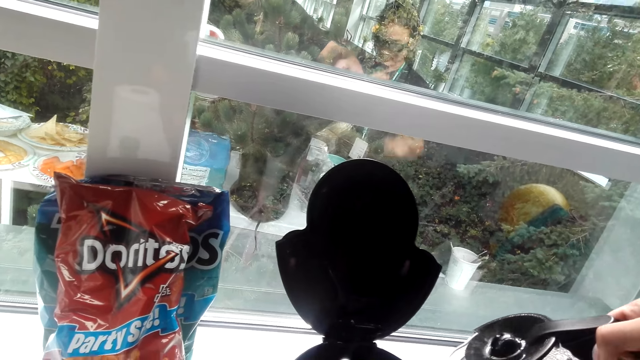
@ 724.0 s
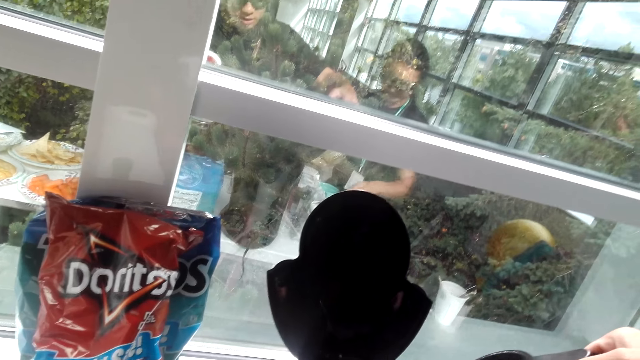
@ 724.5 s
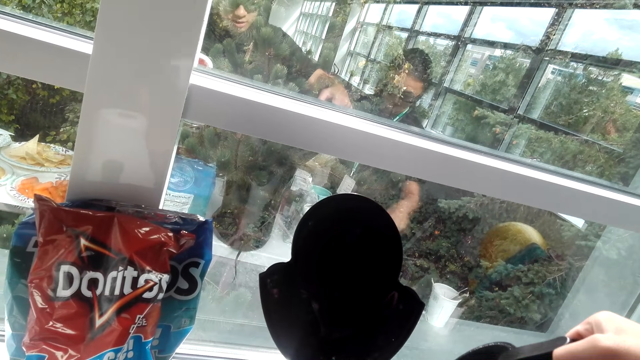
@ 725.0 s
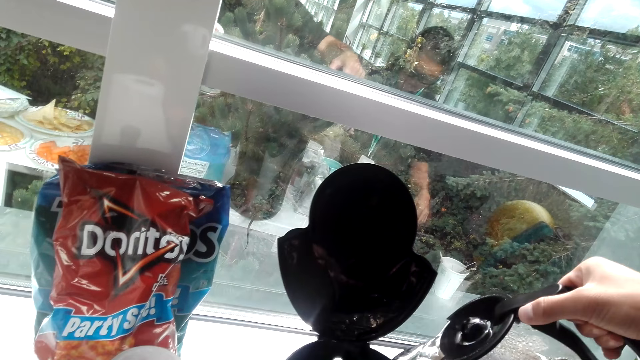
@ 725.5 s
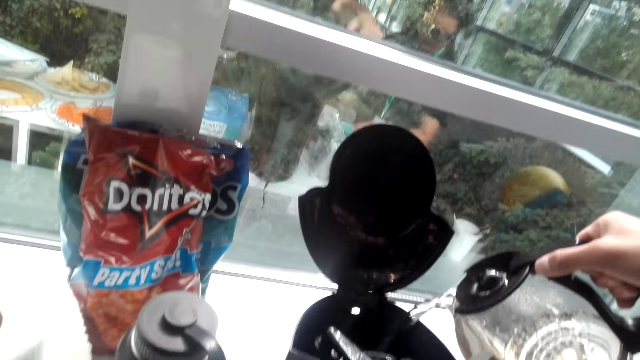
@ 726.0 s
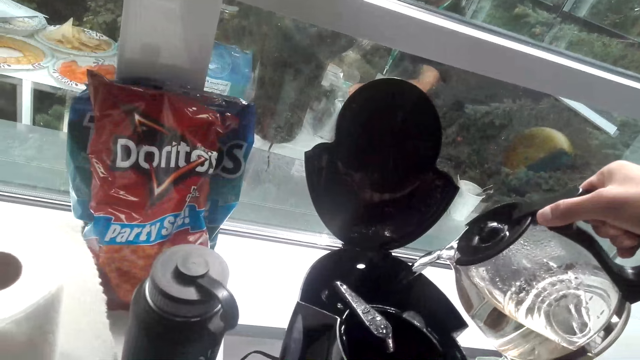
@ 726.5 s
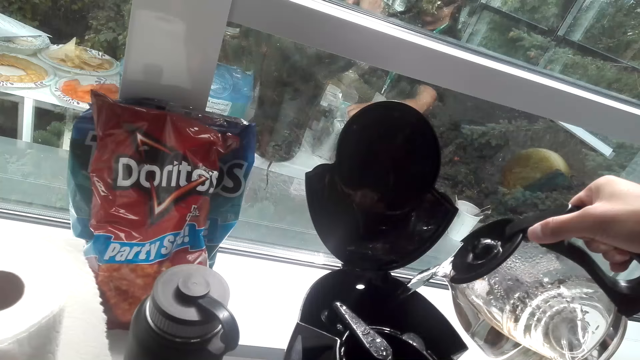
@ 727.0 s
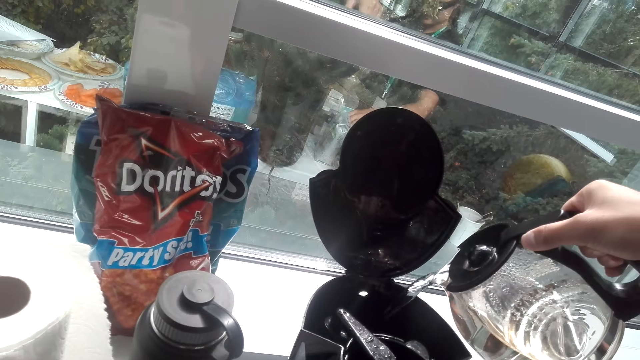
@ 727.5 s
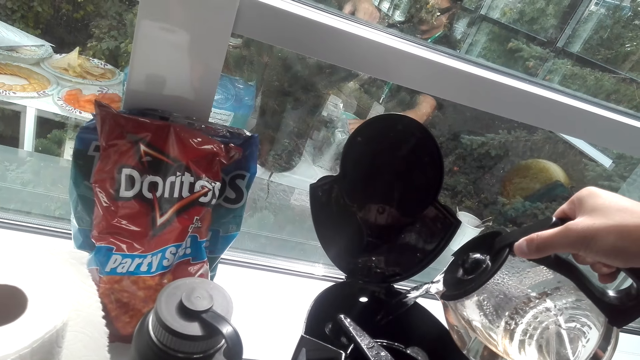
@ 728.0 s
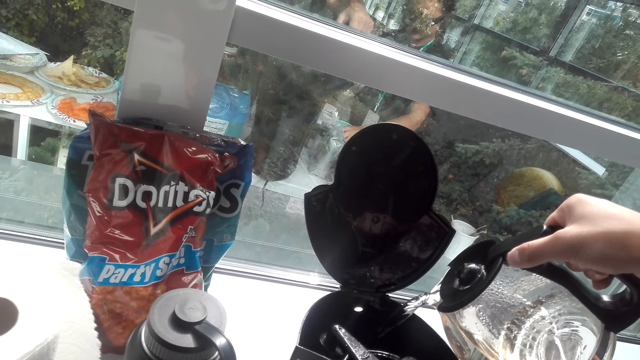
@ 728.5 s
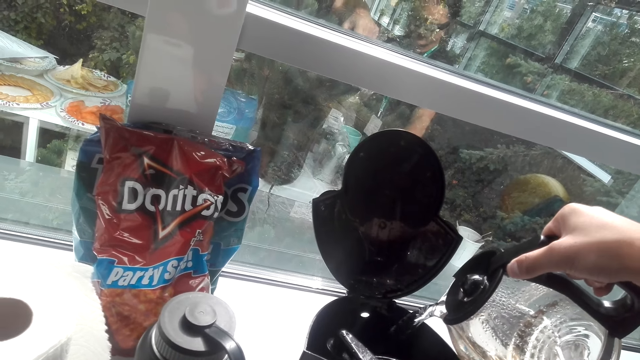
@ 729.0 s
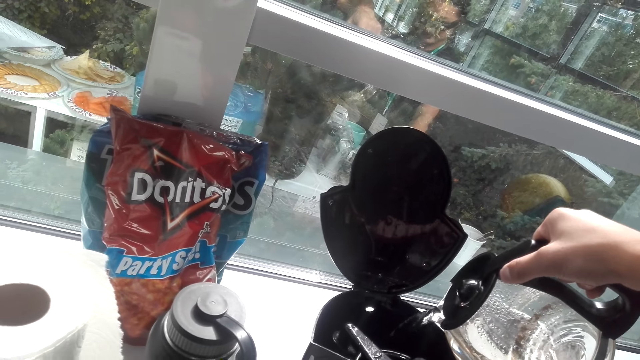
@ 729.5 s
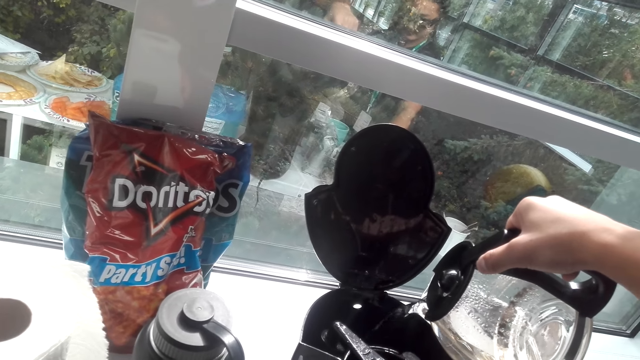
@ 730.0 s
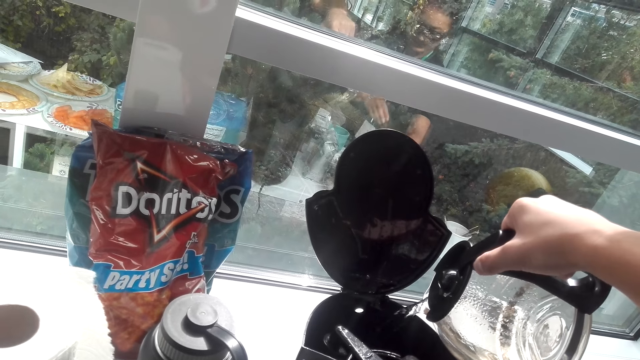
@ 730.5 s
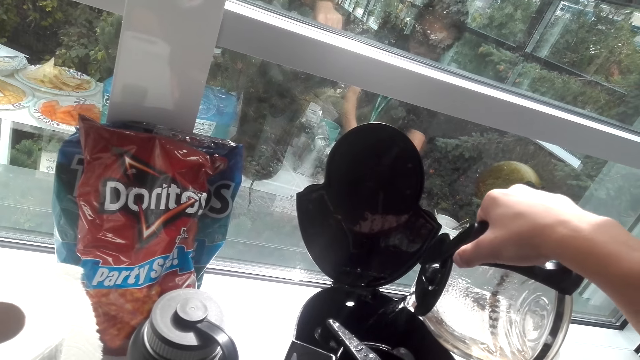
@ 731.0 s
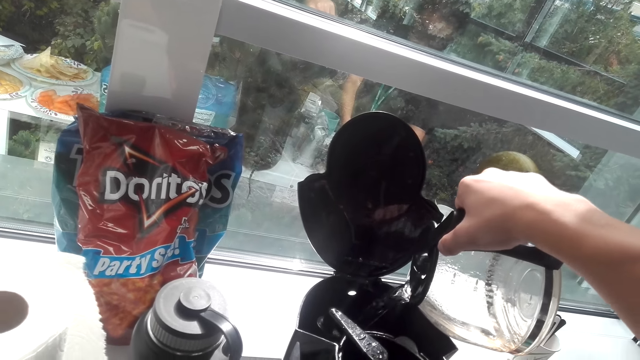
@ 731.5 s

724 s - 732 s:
The camera wearer pours water on the cooking pot. A woman pours water on the tea pot.

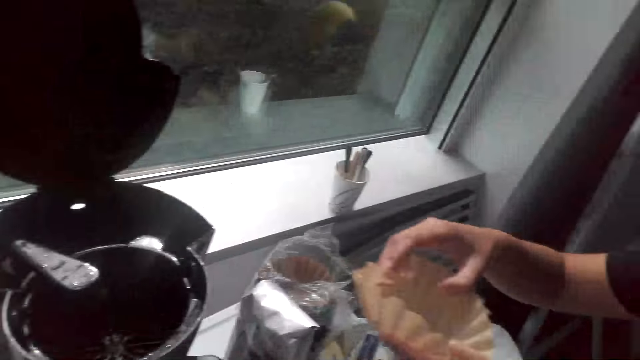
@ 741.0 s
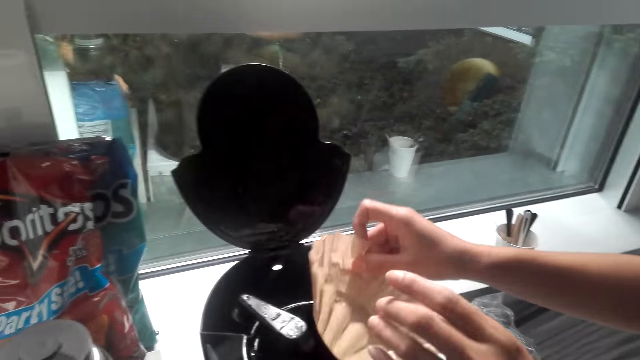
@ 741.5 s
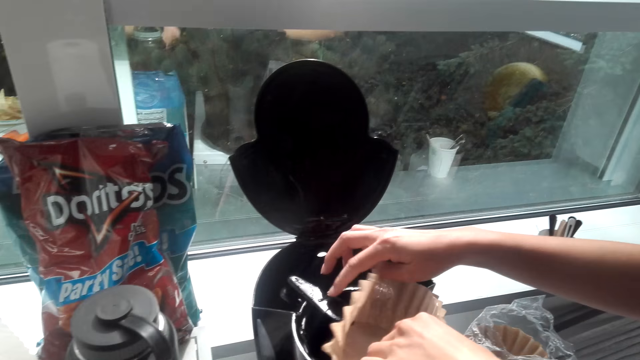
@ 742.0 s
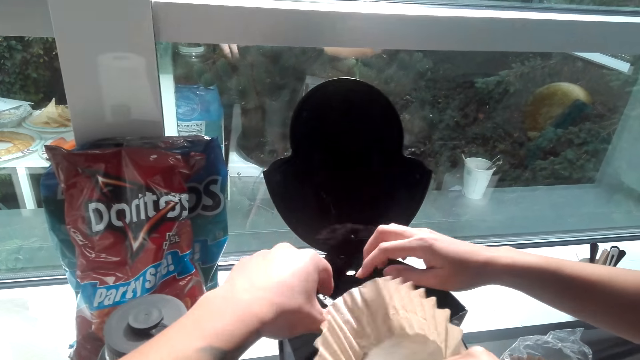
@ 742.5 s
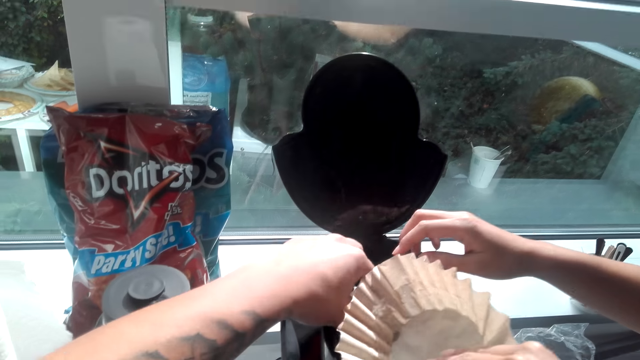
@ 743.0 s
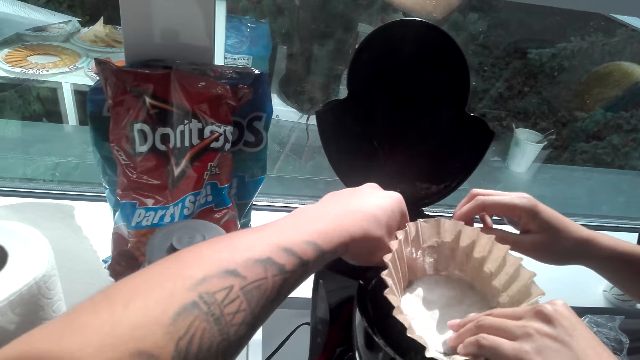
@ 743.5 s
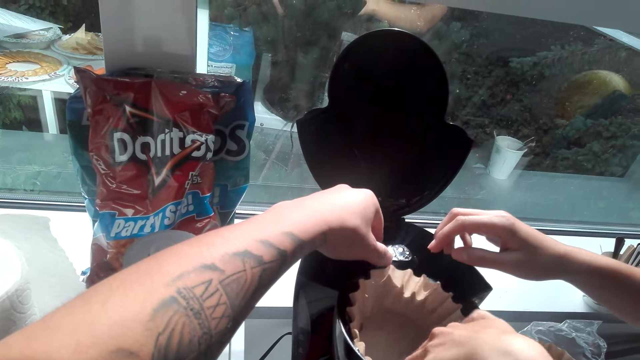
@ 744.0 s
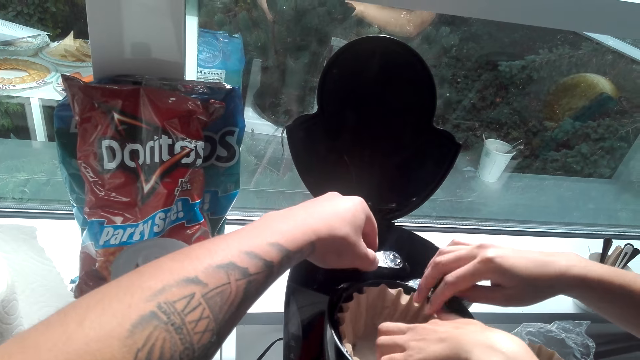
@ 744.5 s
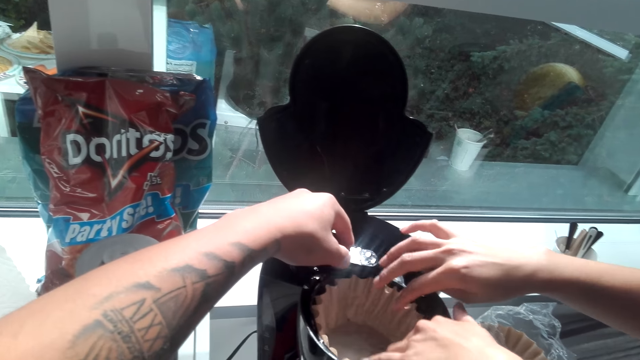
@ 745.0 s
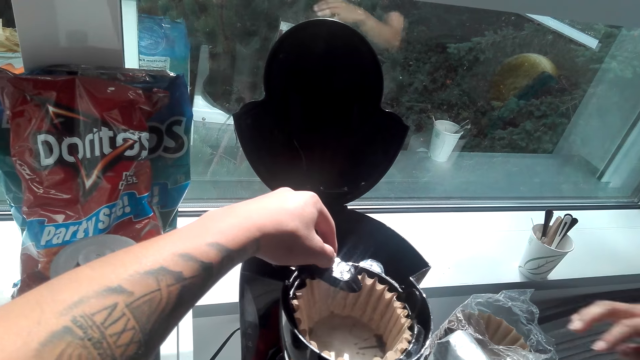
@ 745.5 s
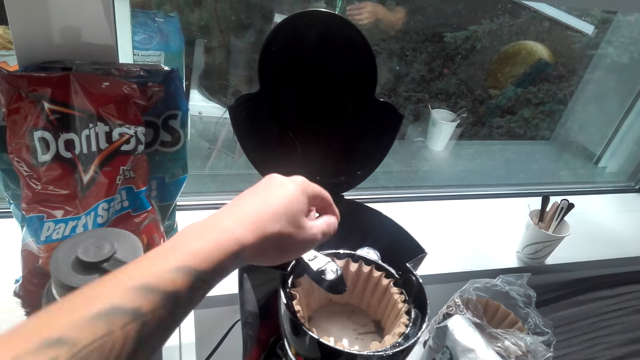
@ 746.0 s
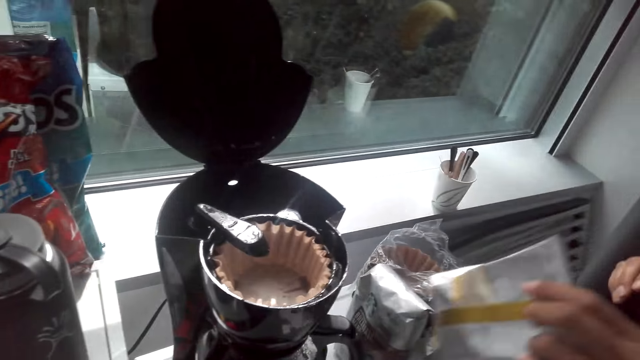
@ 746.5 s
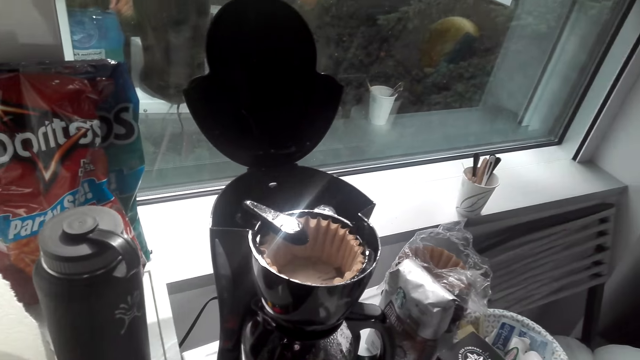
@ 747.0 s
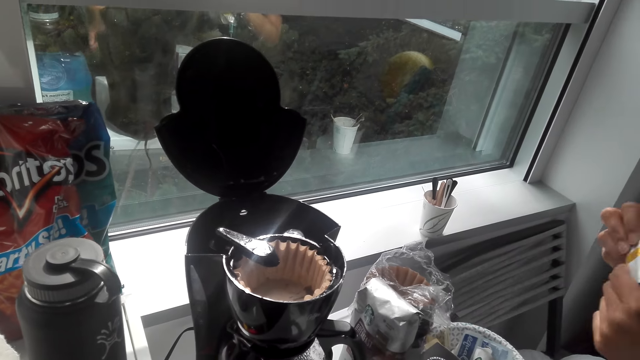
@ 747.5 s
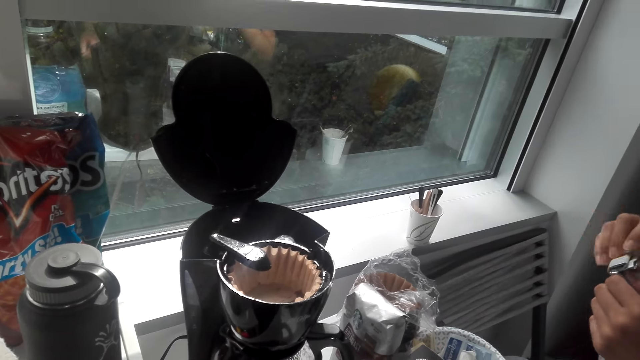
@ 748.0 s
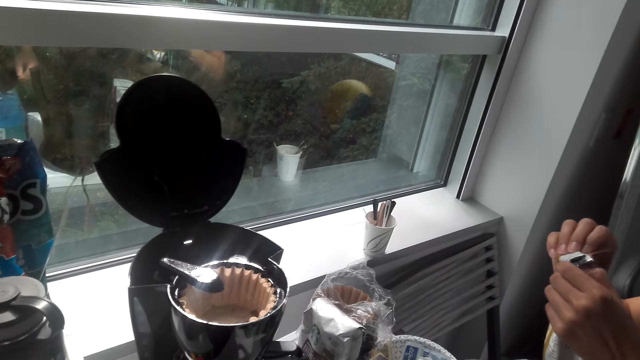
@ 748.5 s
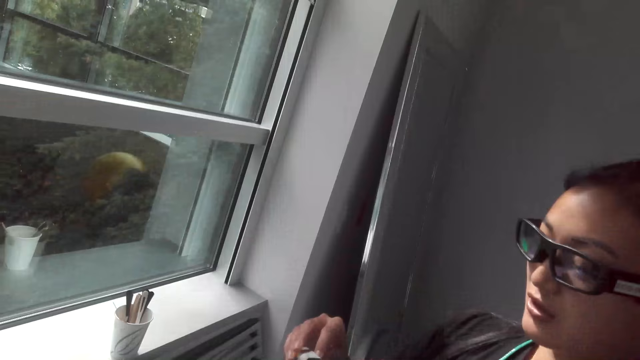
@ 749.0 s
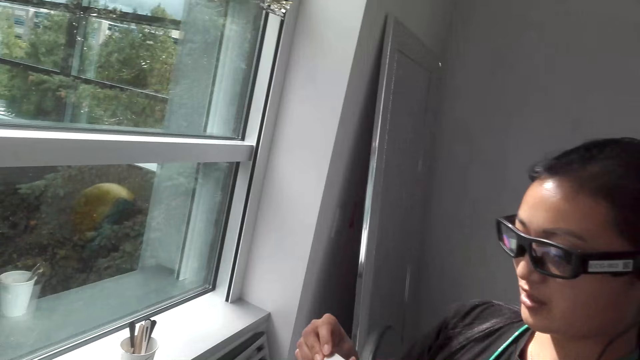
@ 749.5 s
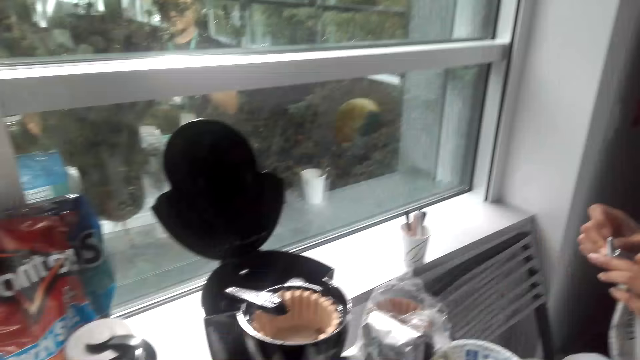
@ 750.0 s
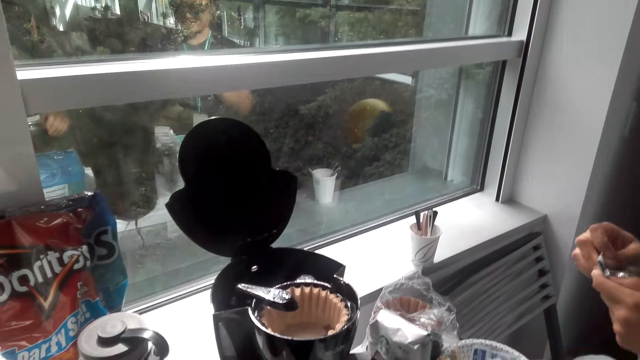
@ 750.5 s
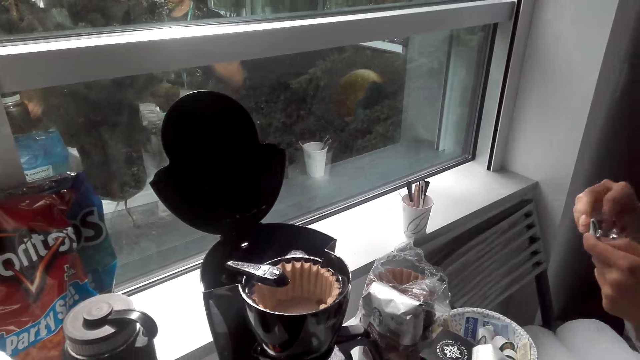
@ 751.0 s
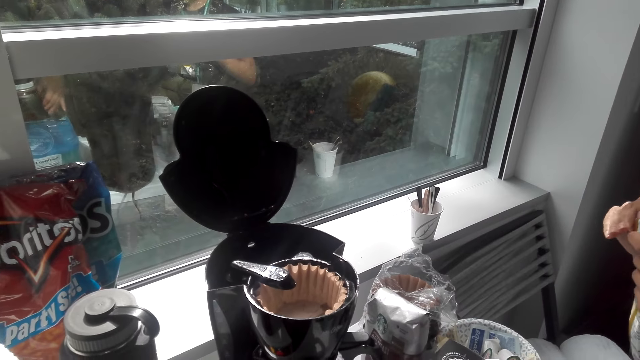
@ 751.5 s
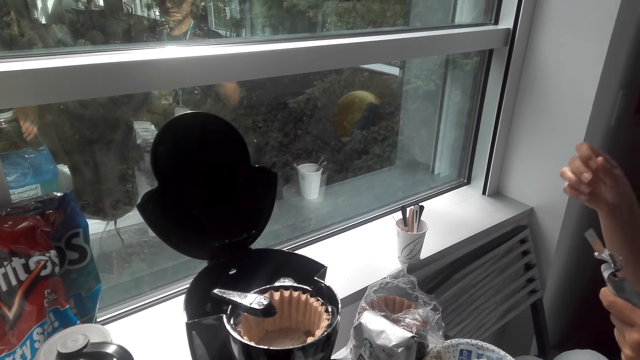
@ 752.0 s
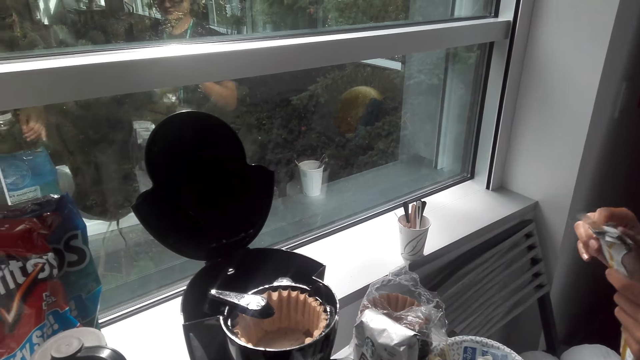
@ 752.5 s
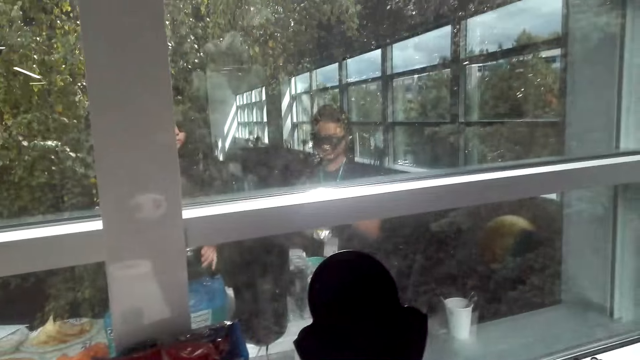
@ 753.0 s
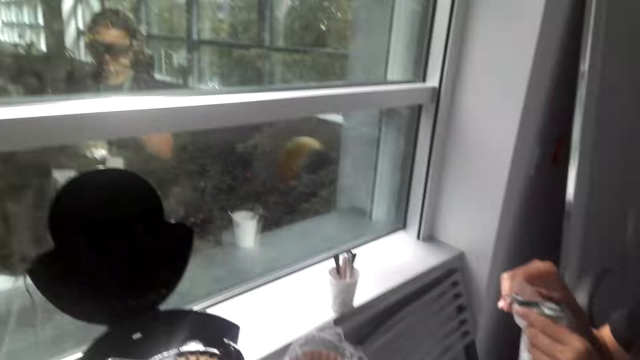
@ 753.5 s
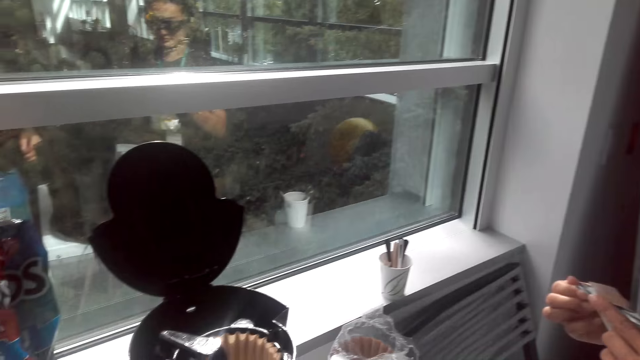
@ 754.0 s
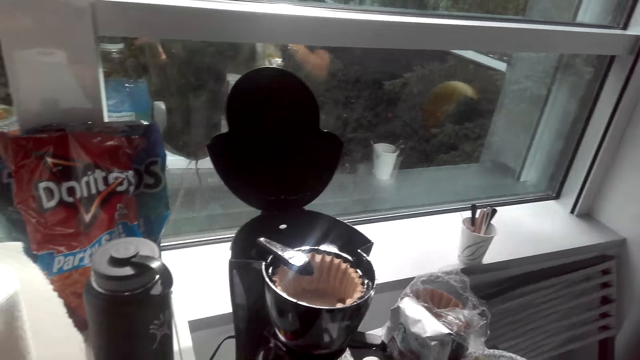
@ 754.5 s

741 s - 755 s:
The camera wearer covers the pot with a cover. A woman places something on the cooking pot. The woman covers the pot with the cover. The woman picks up a sachet from the table. The woman opens the sachet with both hands.
